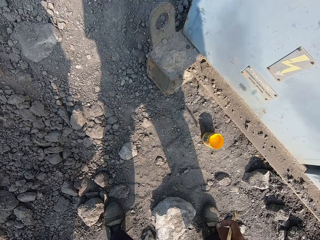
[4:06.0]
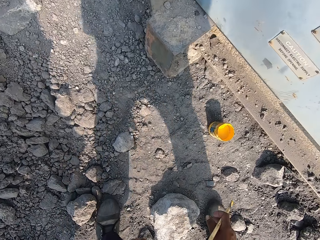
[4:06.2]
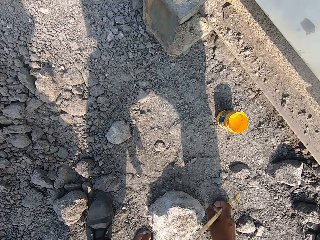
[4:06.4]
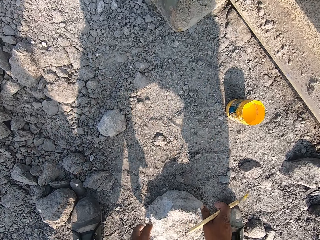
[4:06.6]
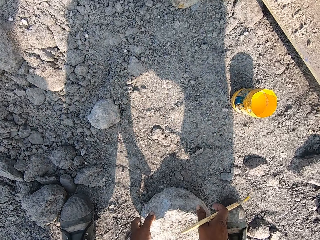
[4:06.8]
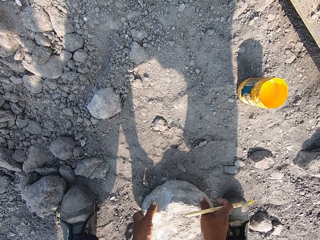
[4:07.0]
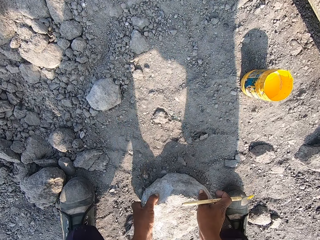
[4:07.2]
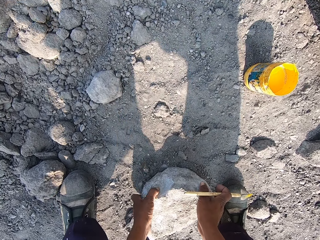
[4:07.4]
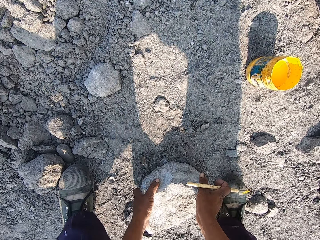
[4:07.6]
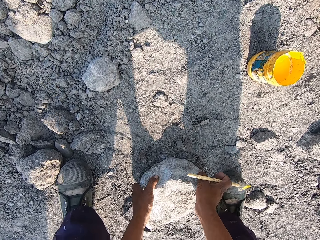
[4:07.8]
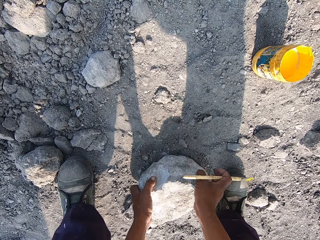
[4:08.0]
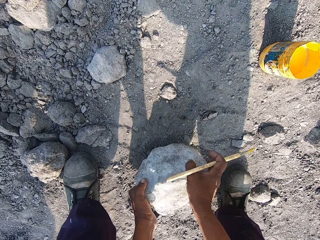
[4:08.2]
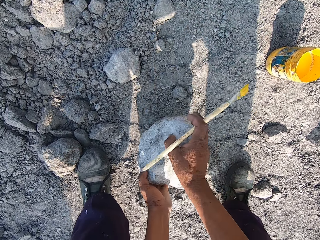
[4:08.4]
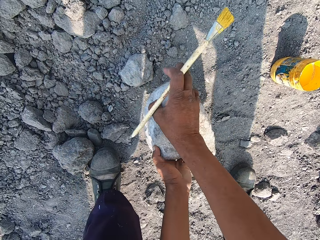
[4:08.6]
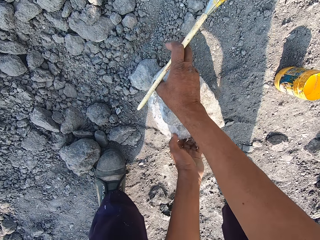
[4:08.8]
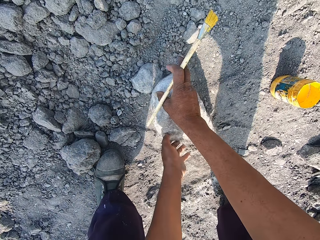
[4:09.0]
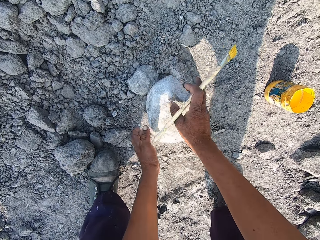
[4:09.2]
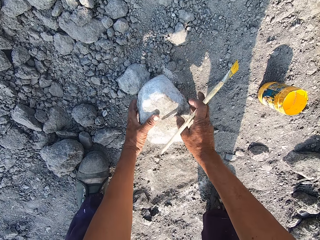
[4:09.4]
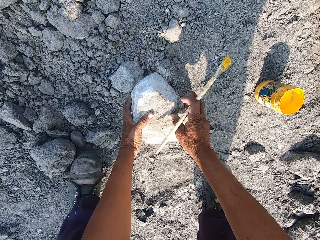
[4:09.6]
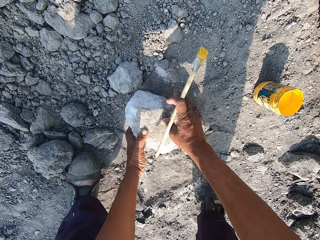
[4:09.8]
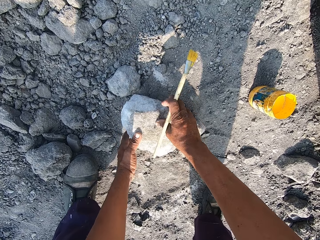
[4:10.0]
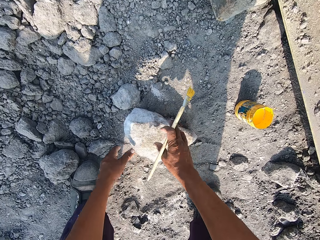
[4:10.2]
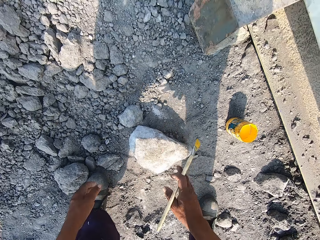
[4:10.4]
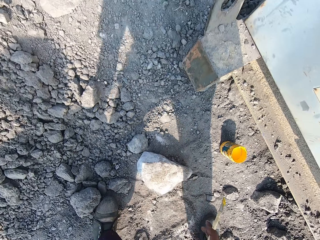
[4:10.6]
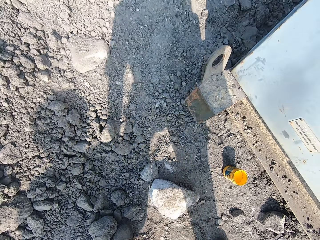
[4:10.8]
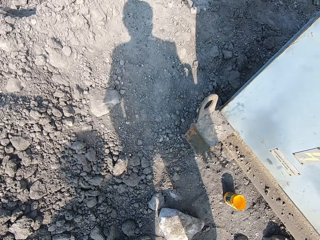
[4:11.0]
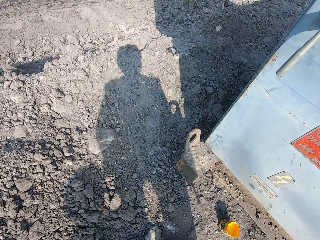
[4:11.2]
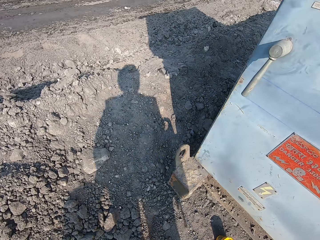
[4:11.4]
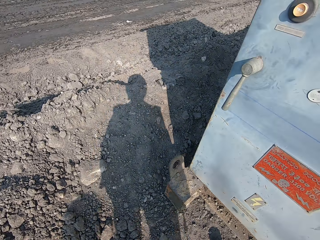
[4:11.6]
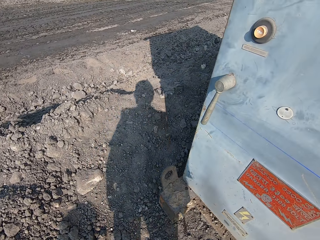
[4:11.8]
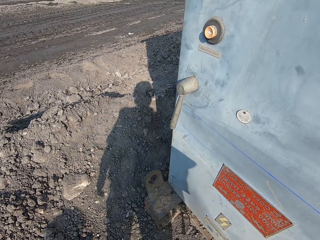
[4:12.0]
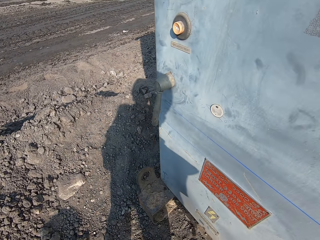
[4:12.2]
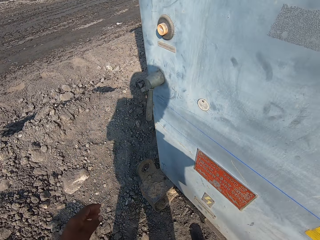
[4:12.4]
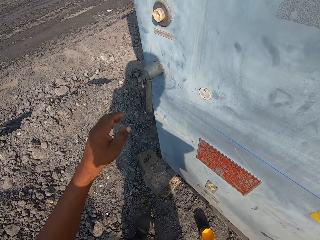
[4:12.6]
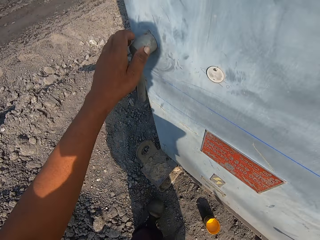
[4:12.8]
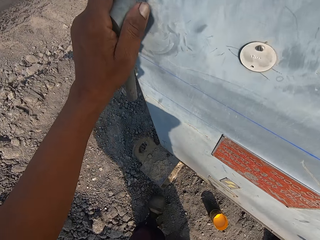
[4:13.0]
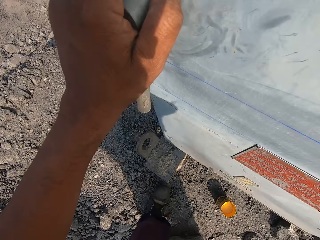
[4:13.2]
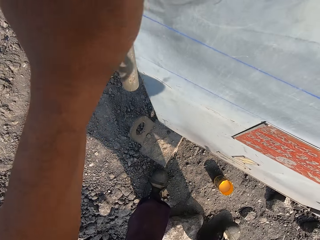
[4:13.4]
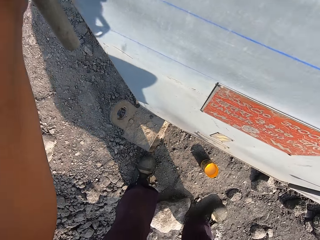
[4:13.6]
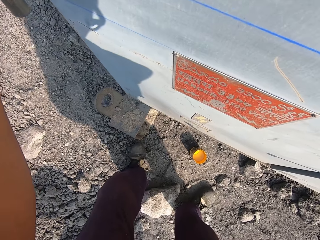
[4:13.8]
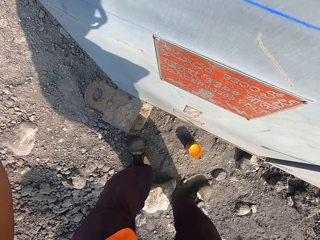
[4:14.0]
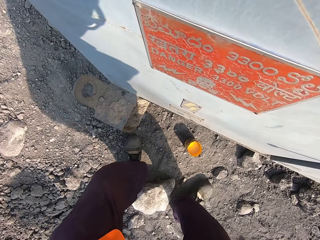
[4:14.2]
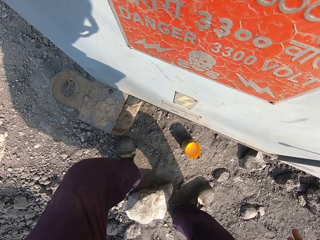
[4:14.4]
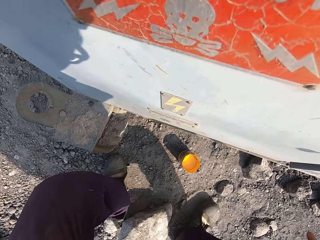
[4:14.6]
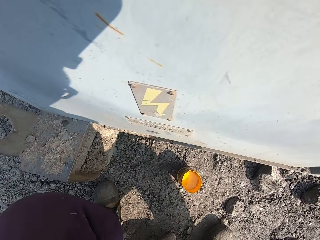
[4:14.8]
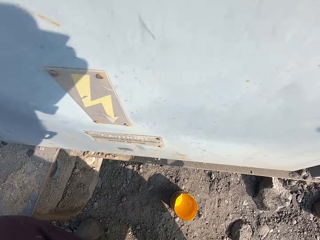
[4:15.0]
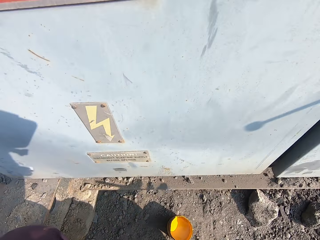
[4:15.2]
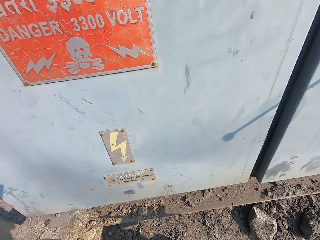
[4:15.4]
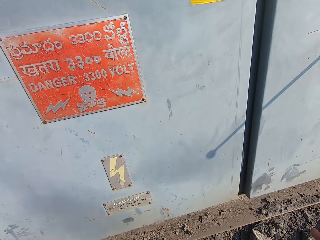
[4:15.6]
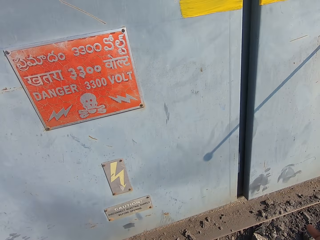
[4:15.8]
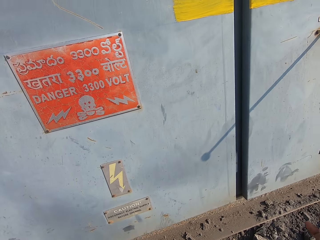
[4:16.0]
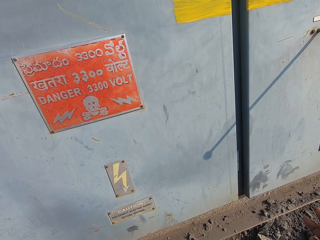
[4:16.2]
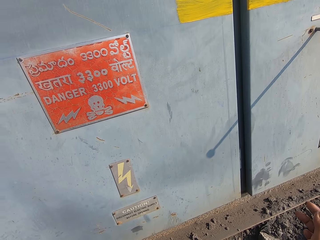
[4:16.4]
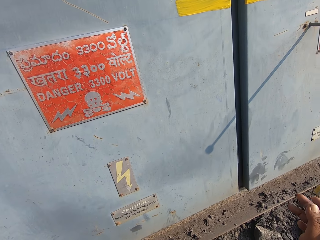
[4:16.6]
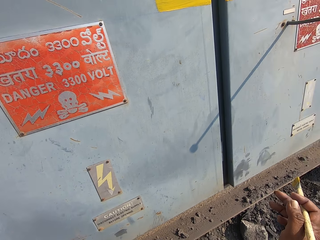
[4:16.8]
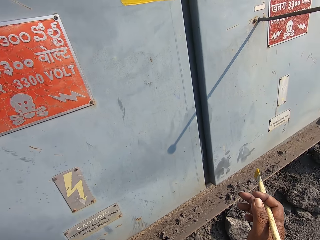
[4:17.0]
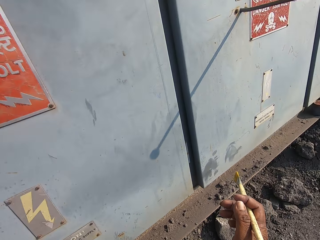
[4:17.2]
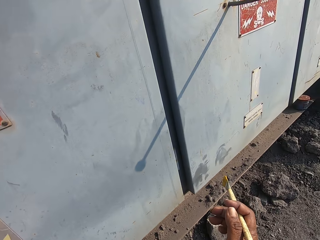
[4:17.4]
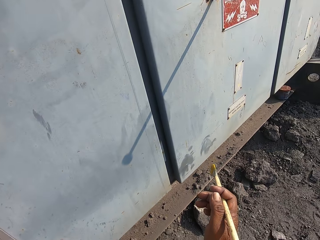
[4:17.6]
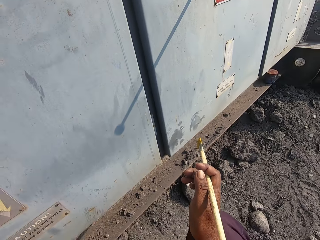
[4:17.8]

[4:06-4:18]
The camera wearer moves a rock or stone on the ground. He holds a wall with his left hand. He sits on the stone.

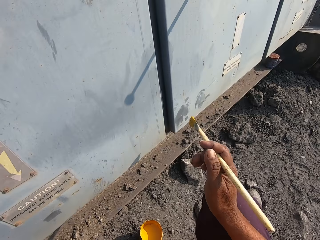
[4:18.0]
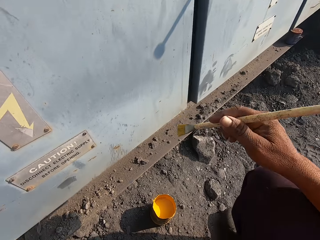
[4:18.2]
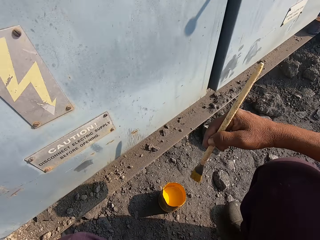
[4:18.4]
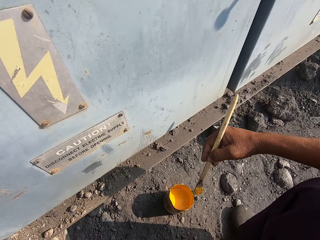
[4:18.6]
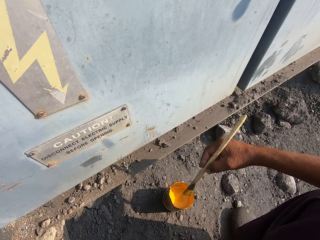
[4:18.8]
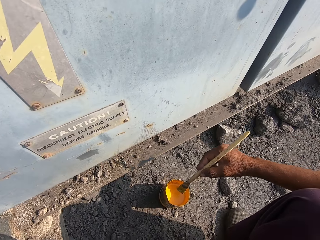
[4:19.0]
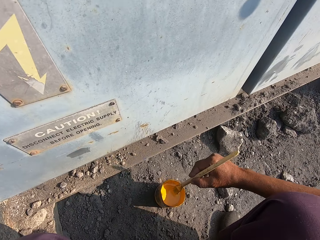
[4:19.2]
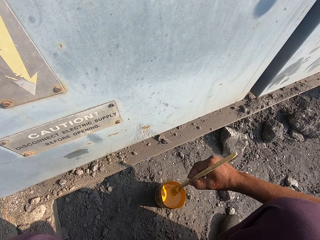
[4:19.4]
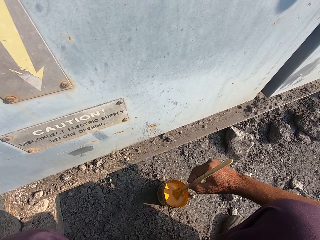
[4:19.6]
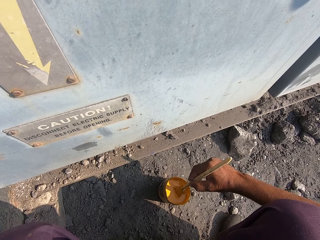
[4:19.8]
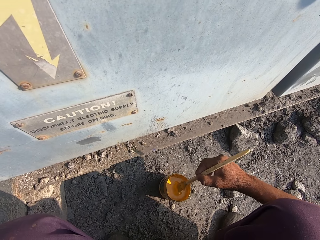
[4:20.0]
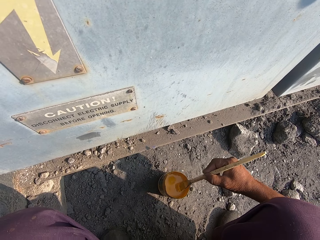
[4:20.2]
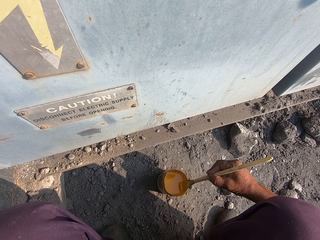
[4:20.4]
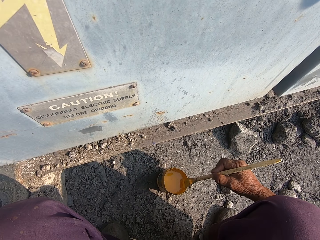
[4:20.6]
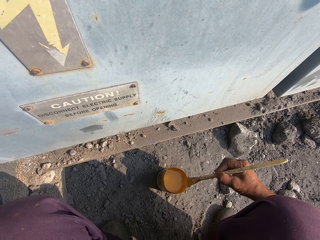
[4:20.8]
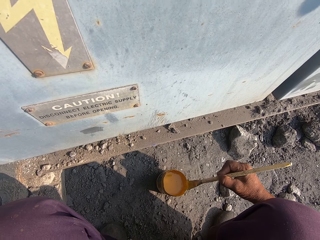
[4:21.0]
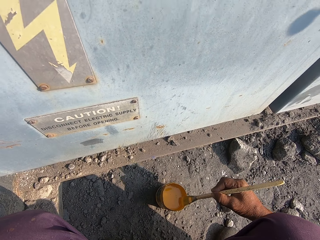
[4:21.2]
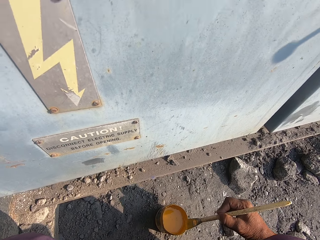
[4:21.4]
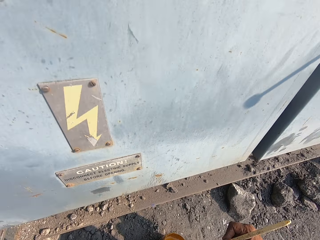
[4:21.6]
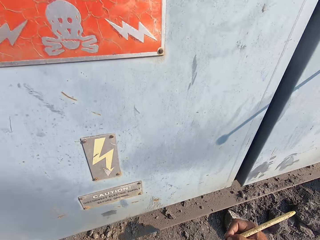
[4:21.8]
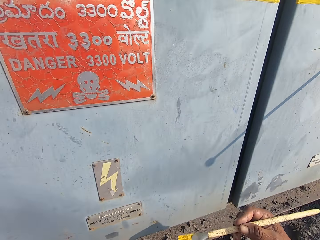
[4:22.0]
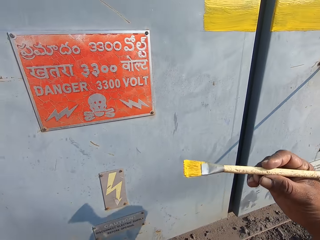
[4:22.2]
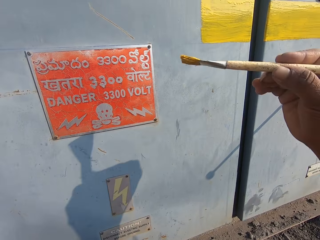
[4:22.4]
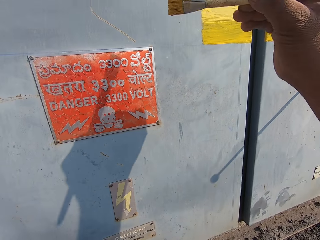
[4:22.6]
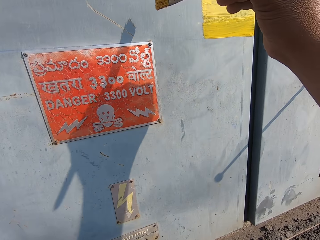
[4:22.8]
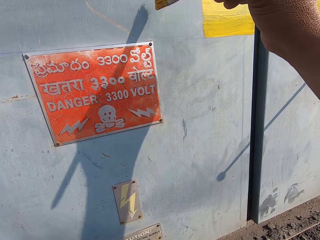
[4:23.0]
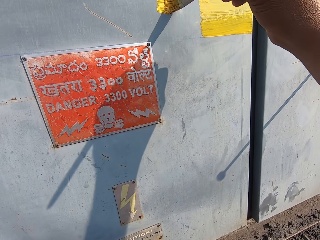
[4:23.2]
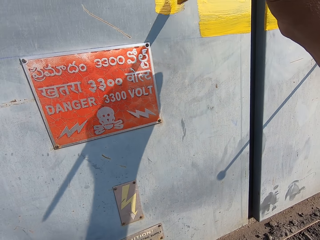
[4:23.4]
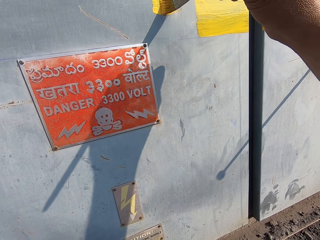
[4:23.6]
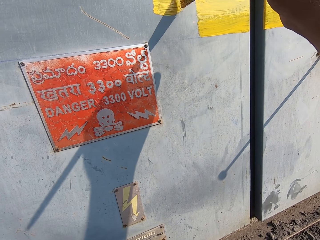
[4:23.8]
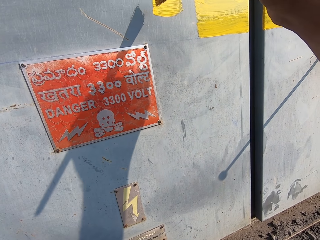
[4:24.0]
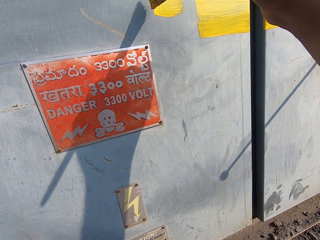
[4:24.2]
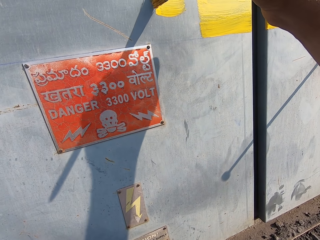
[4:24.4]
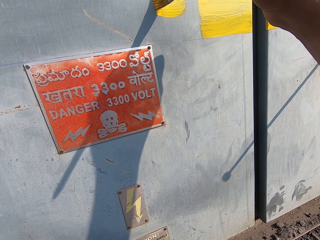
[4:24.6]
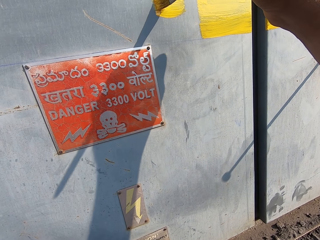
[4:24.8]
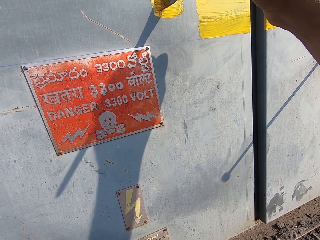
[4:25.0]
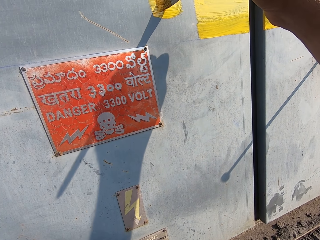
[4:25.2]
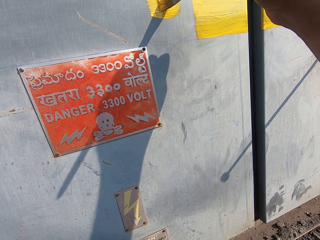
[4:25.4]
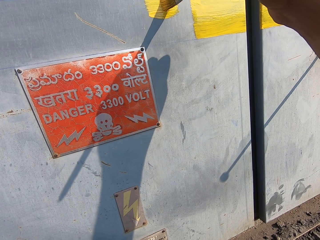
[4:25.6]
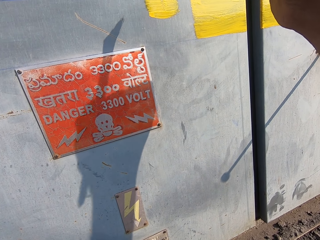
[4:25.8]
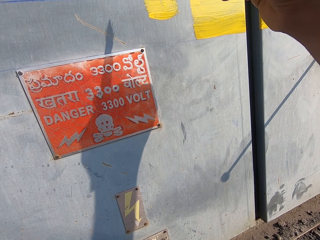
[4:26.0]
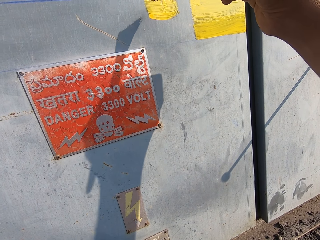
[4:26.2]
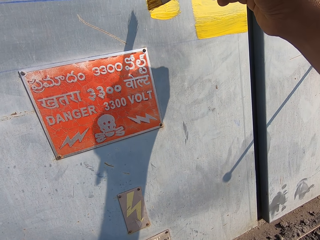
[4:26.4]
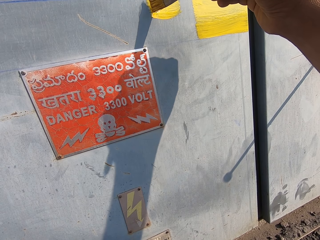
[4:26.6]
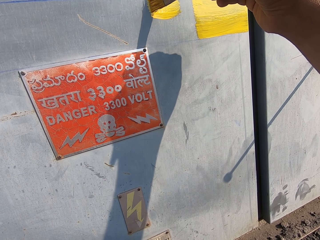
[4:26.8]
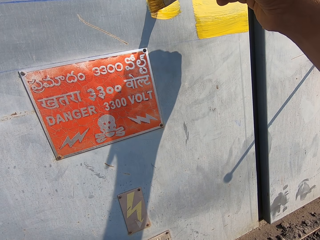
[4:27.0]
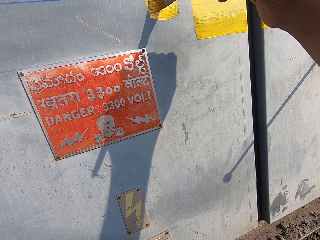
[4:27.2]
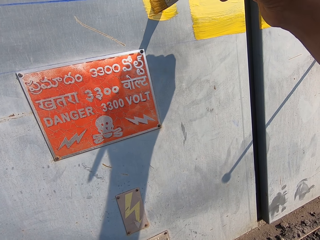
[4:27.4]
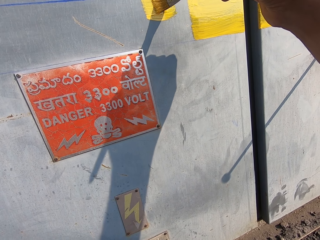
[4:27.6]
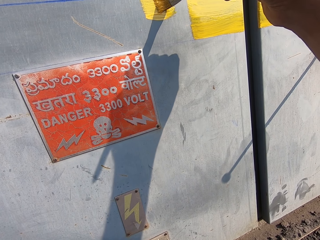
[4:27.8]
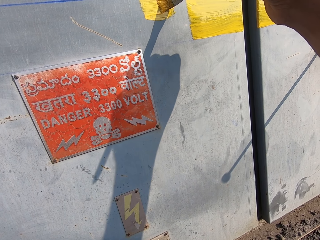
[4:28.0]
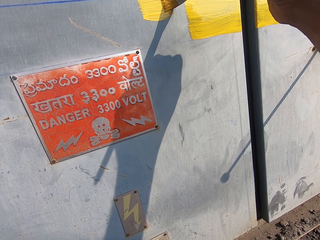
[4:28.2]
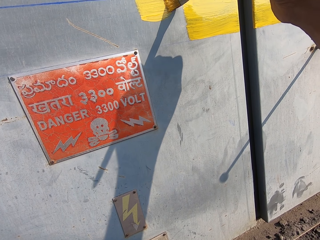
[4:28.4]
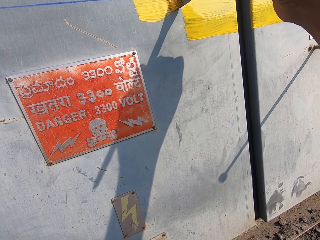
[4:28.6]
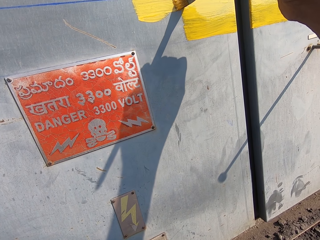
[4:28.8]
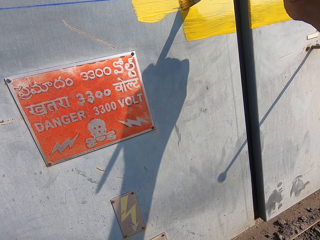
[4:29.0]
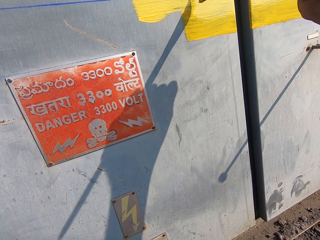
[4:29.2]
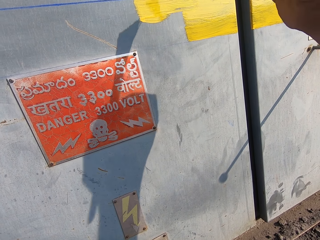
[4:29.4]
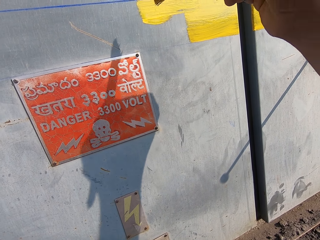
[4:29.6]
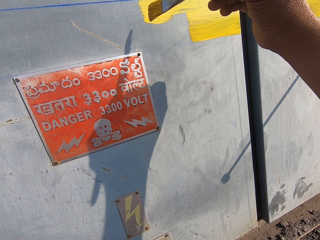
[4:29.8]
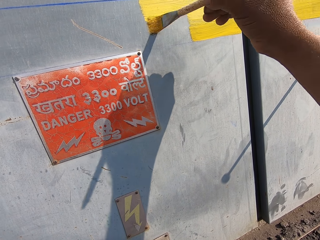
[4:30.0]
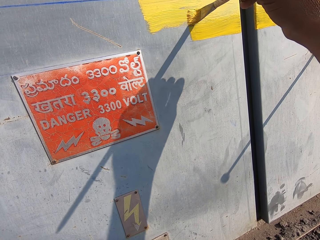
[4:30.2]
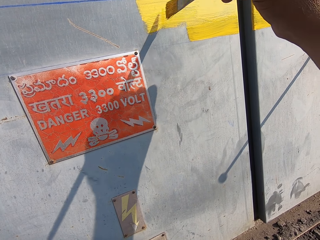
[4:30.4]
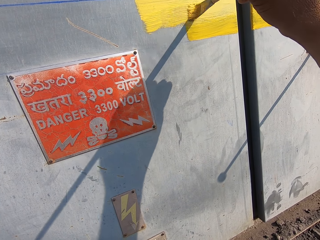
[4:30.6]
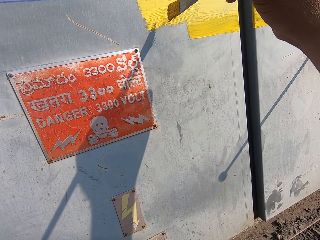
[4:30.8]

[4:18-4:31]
The camera wearer converses with a man. They dip the painting brush in the paint. They paint the iron wall with the painting brush.
